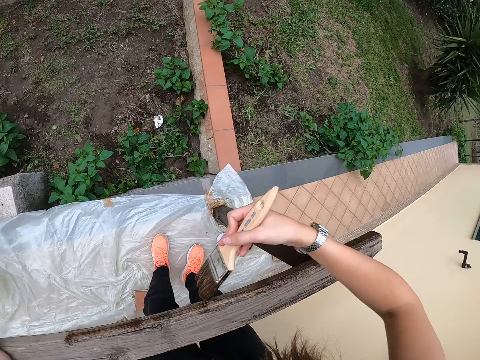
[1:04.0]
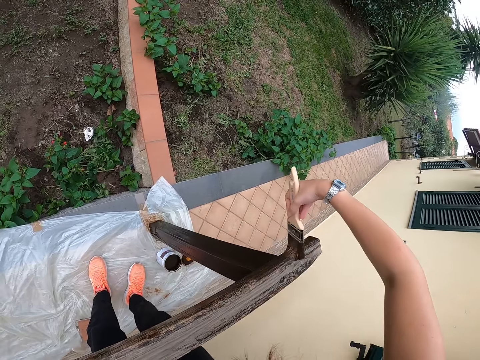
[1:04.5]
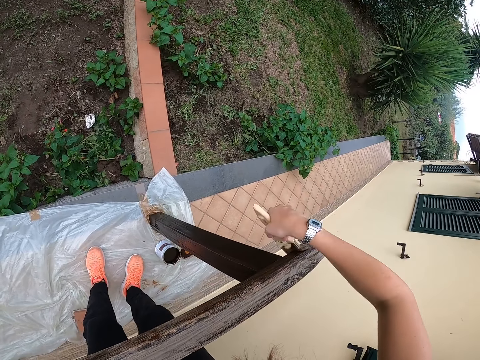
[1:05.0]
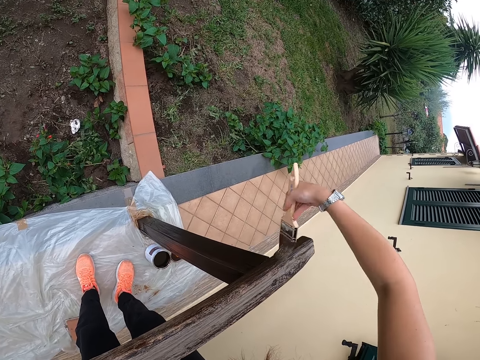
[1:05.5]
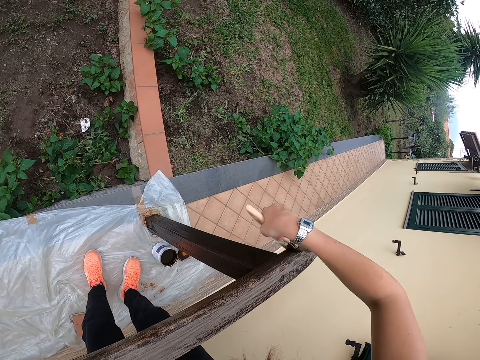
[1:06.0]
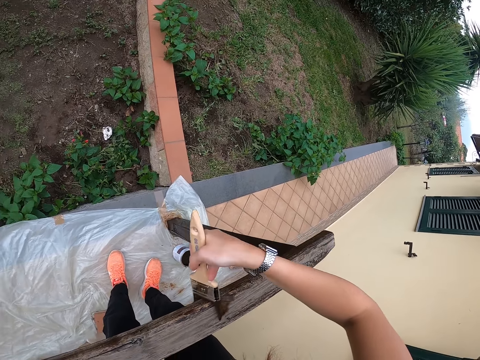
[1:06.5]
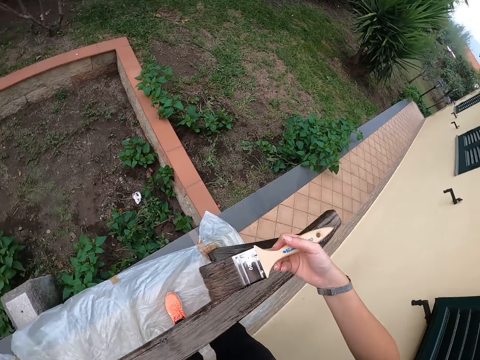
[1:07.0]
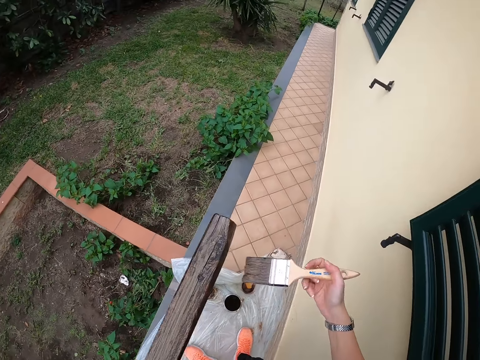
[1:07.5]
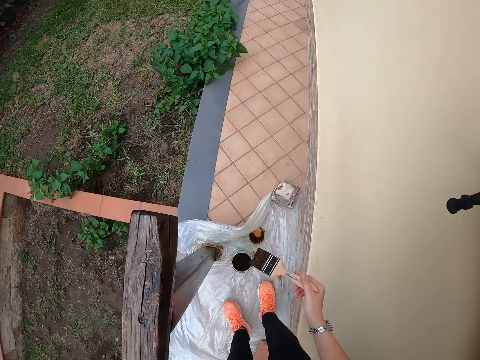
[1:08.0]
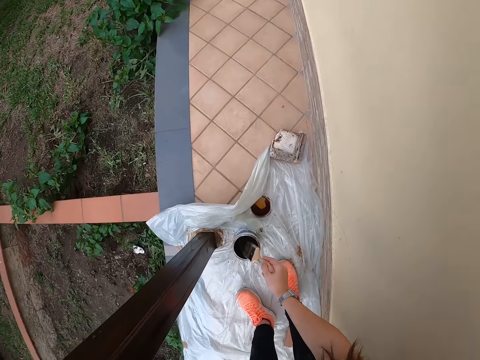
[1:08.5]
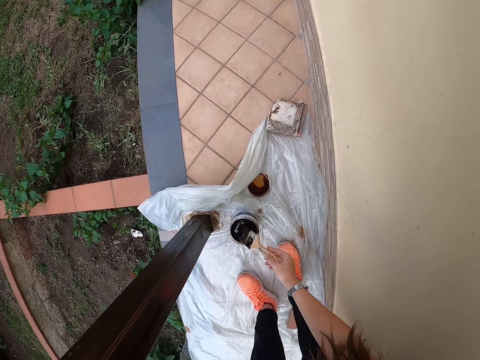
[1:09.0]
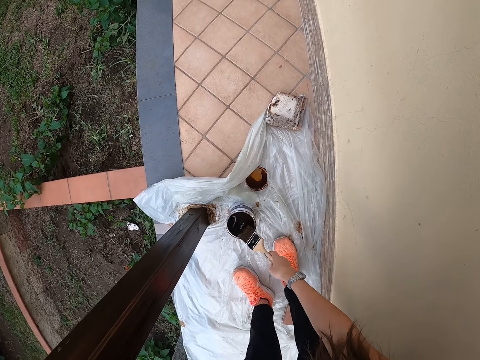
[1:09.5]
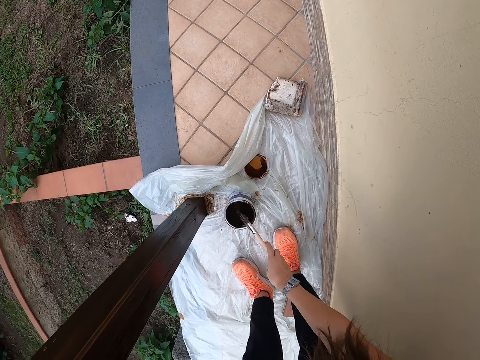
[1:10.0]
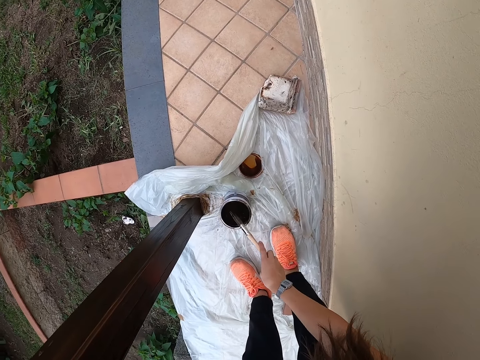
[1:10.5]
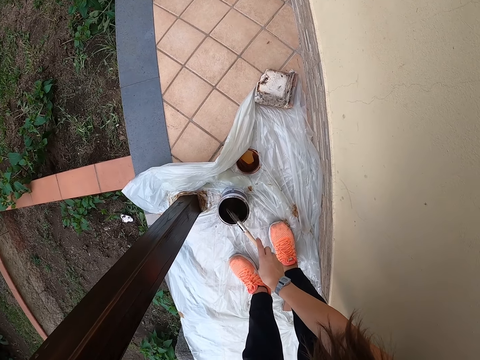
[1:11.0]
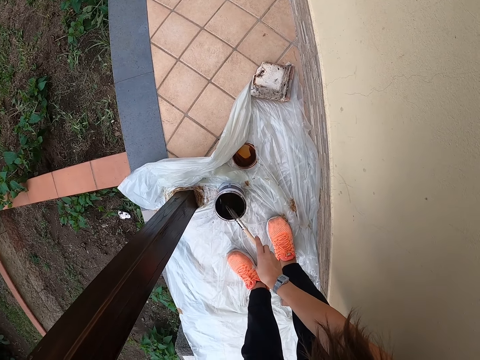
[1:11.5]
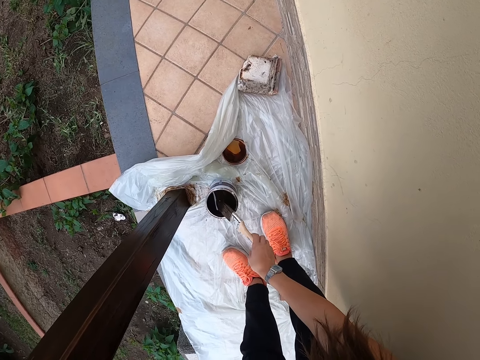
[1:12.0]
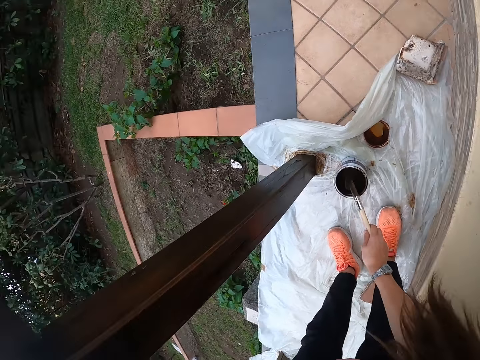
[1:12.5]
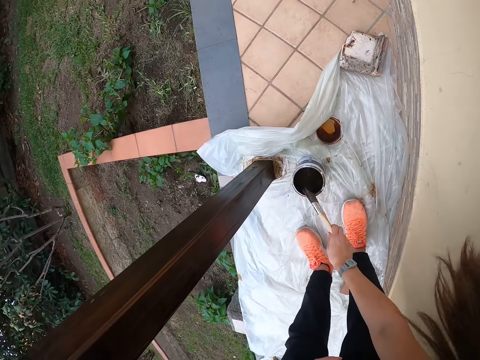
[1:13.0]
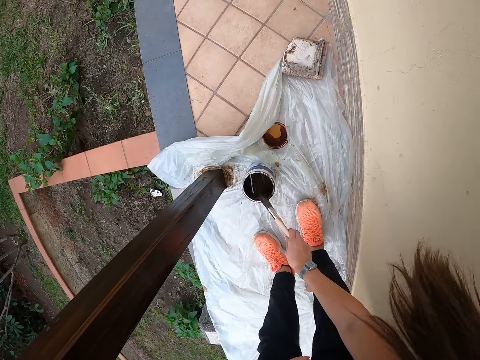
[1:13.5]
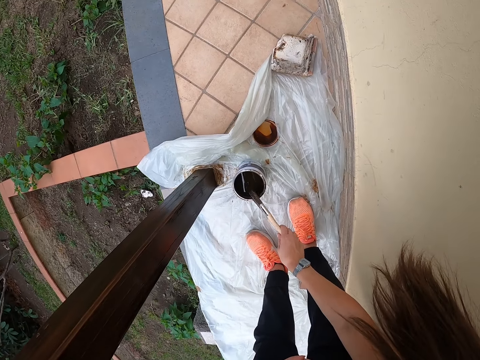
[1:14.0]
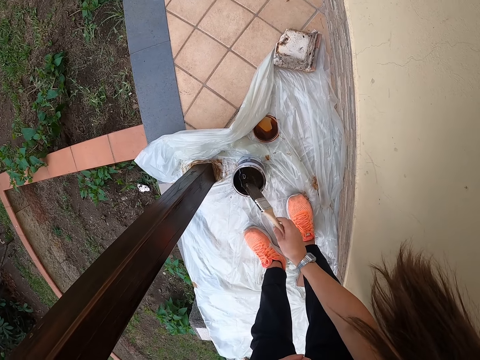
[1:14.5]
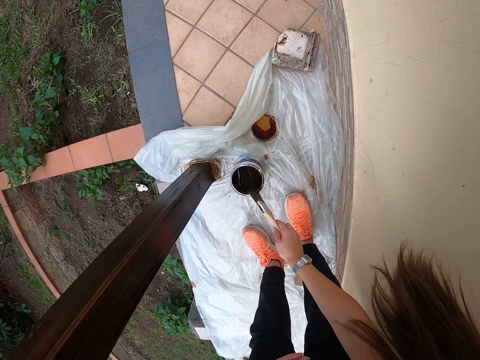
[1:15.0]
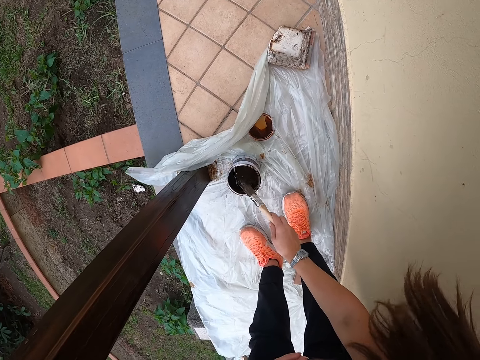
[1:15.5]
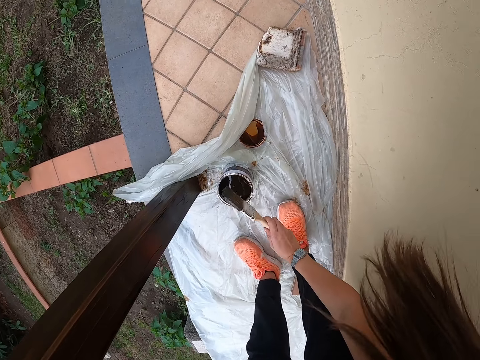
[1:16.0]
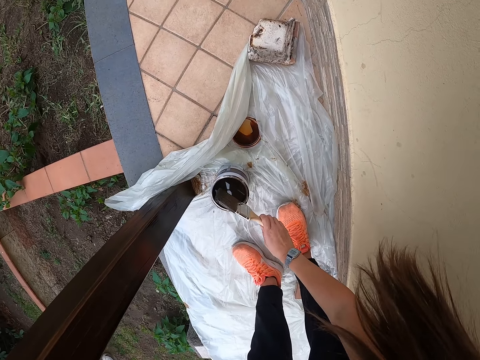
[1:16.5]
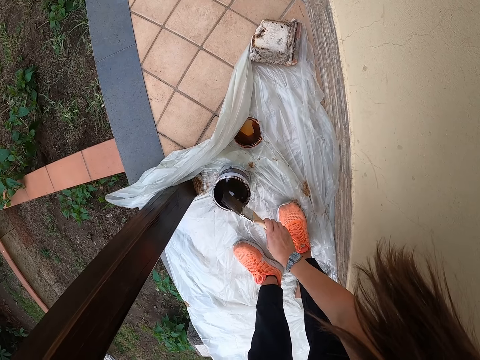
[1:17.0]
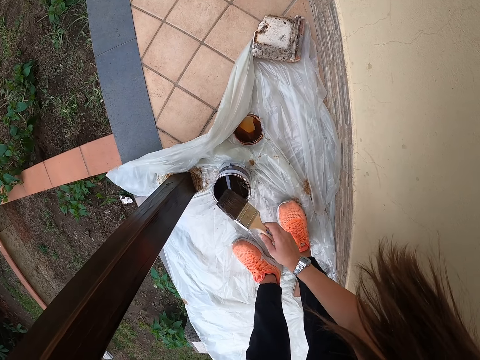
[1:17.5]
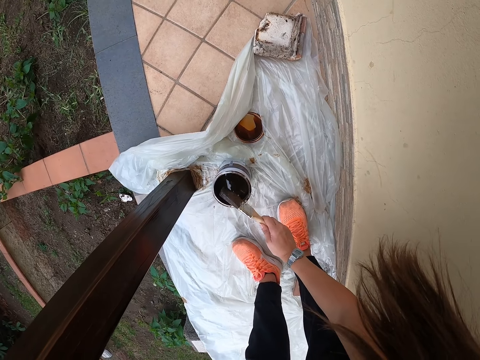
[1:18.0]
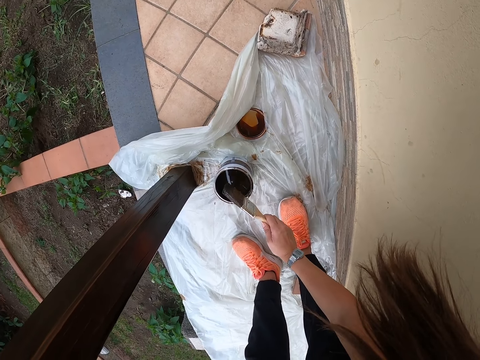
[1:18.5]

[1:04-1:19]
The camera wearer dips the brush into the paint container or paint can. They wipe the excess paint on the paint can and hit the brush on the paint container.

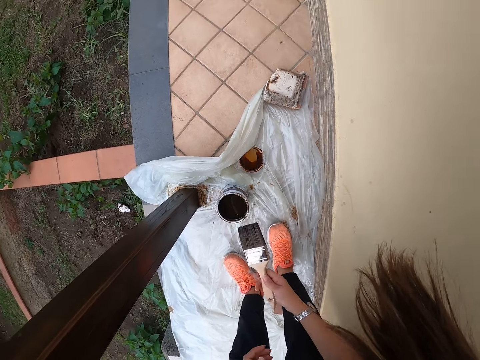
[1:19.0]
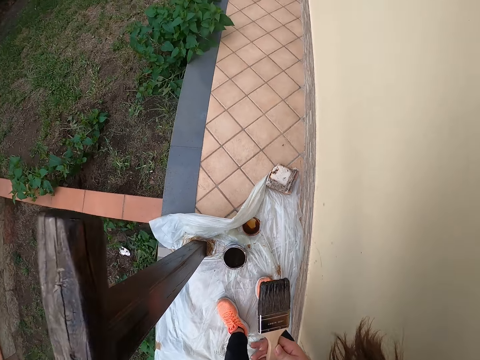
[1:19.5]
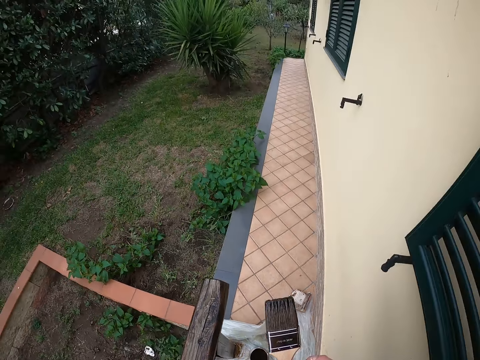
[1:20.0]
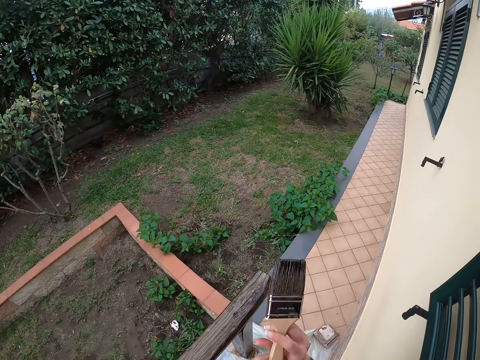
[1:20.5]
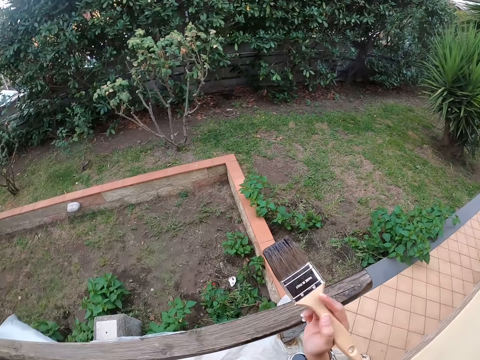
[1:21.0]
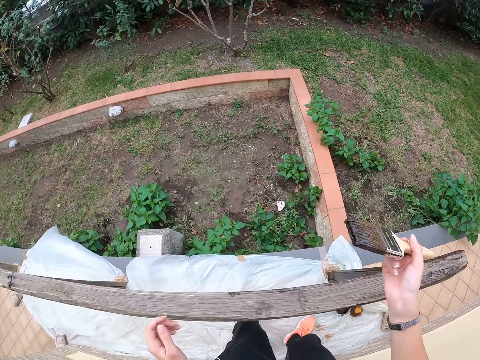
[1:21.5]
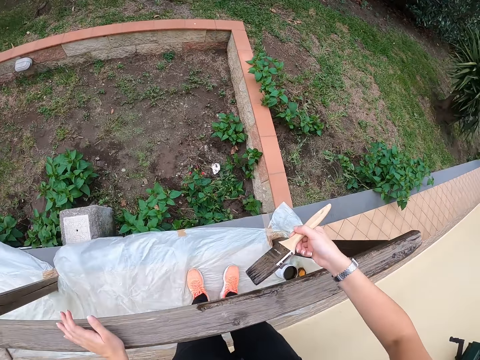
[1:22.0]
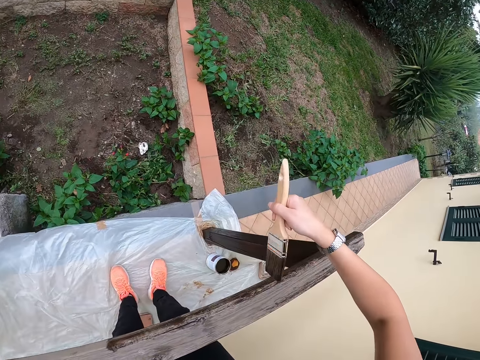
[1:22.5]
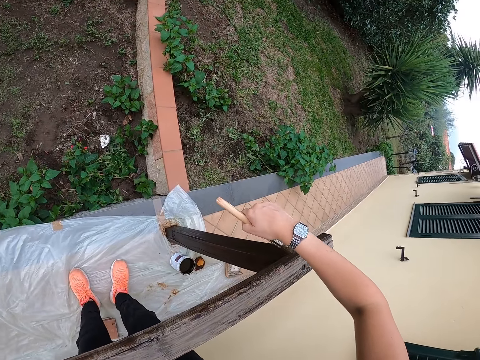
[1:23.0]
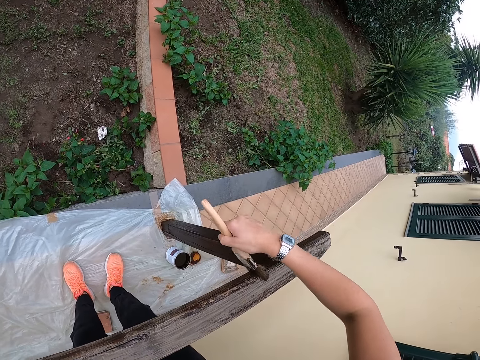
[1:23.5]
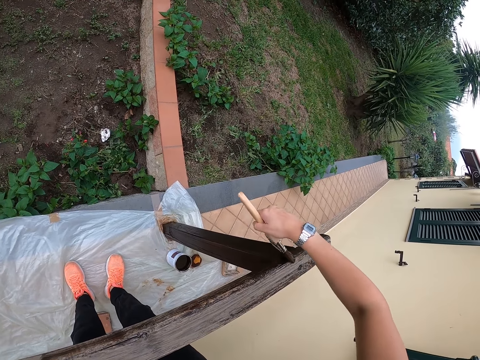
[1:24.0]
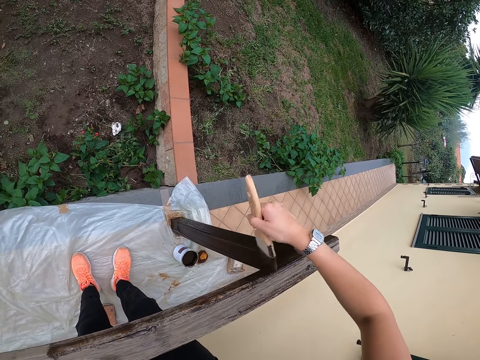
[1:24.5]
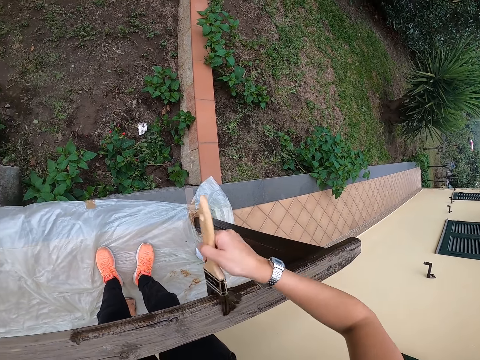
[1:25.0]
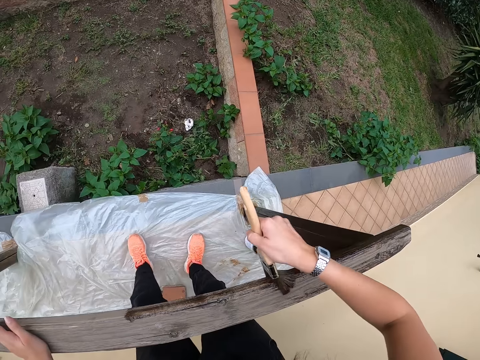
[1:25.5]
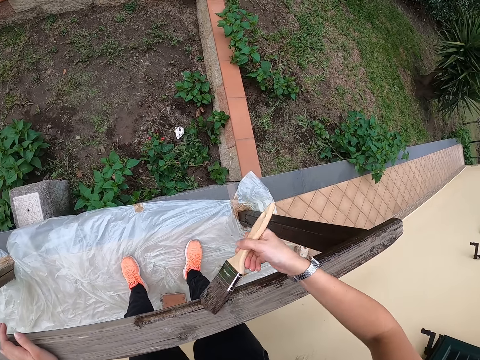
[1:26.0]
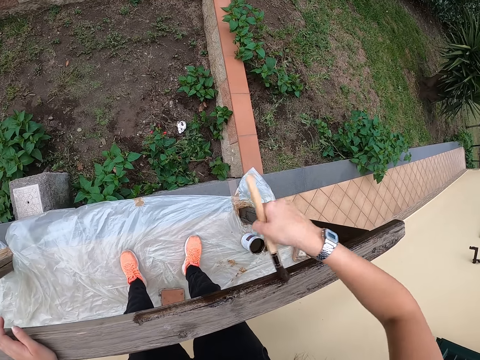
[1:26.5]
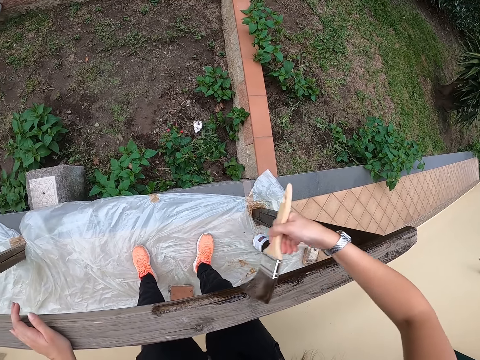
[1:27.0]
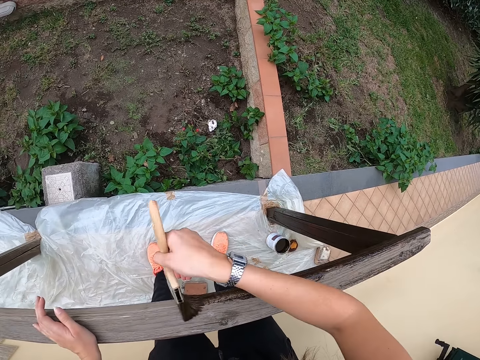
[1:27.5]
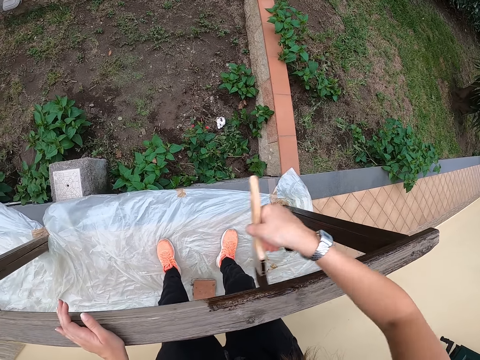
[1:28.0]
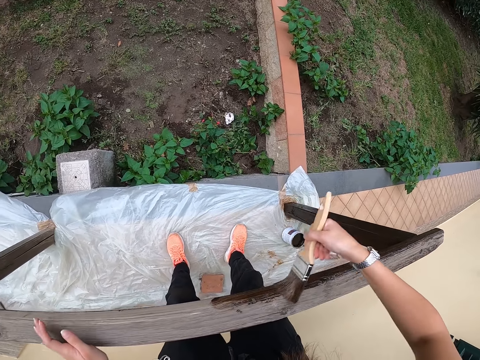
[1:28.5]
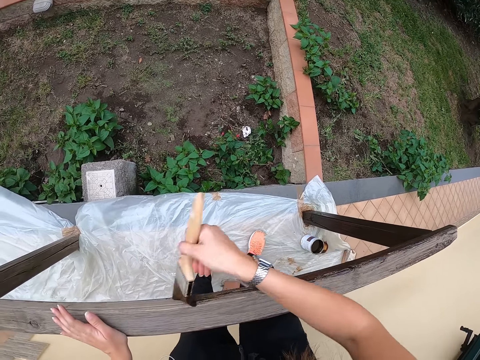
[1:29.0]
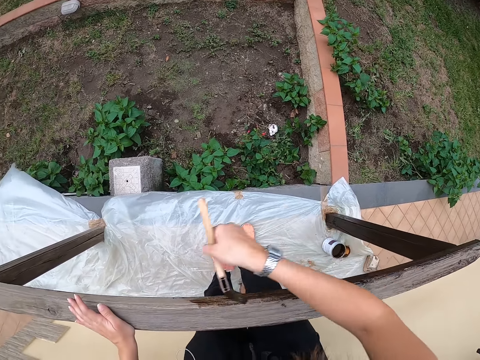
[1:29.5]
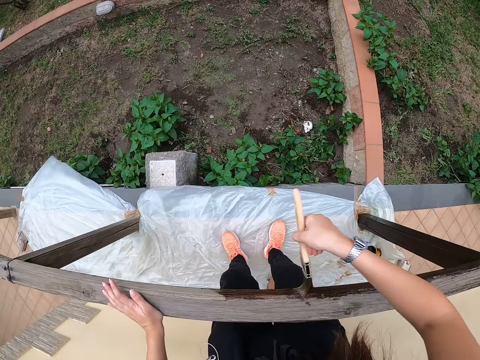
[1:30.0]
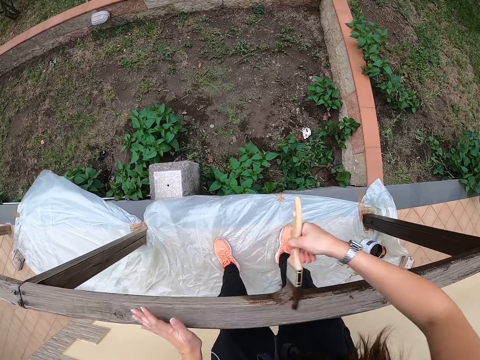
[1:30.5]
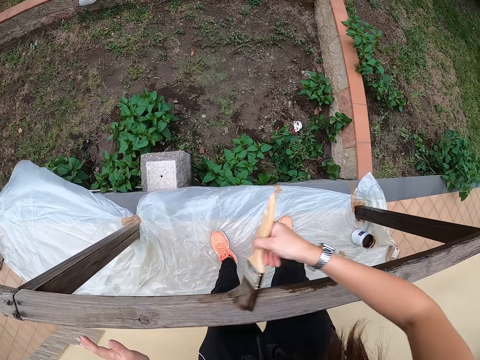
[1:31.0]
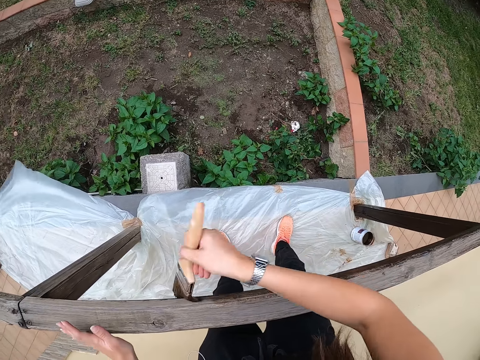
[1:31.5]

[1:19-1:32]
The camera wearer puts his hand on the pole. He paints the railing or pole with the brush. He moves his hand on the pole.
